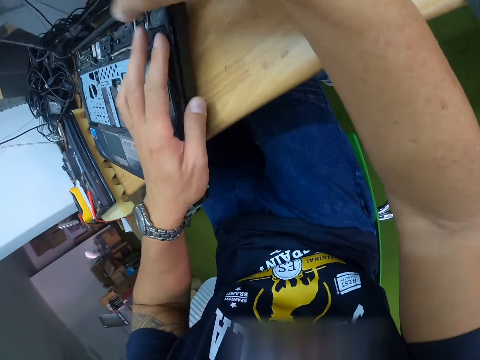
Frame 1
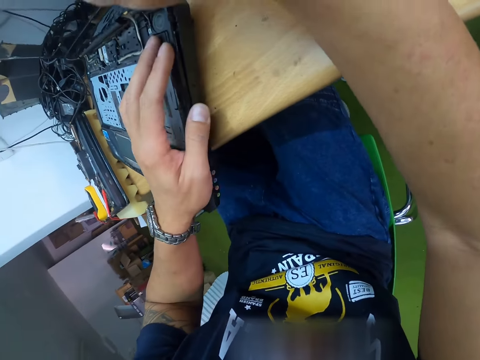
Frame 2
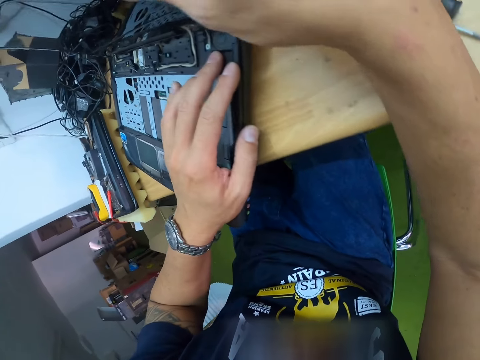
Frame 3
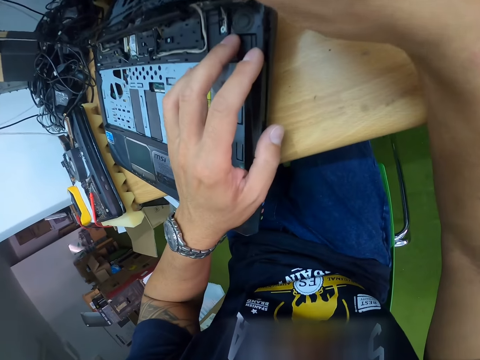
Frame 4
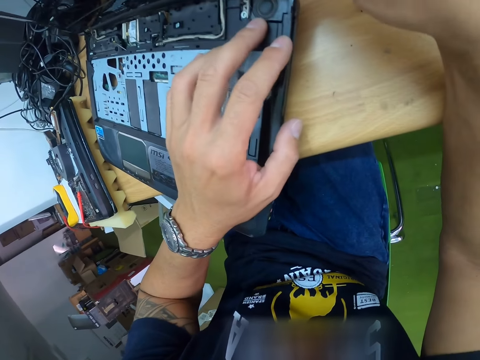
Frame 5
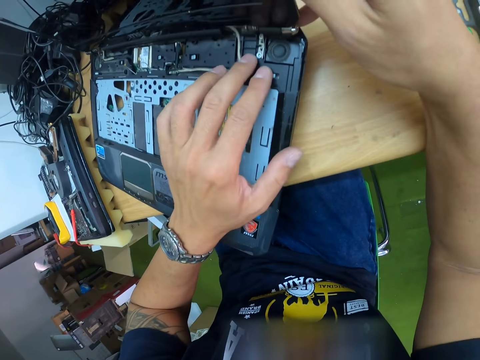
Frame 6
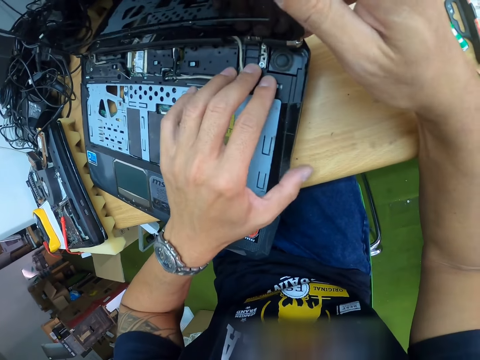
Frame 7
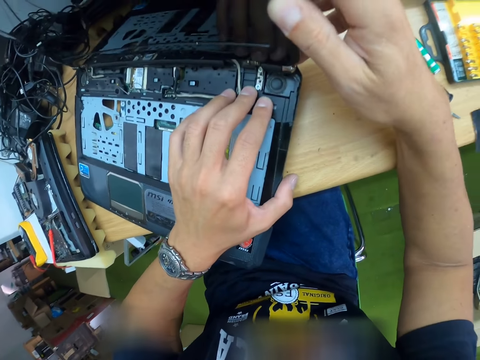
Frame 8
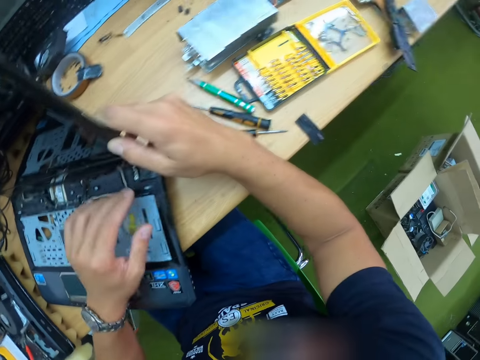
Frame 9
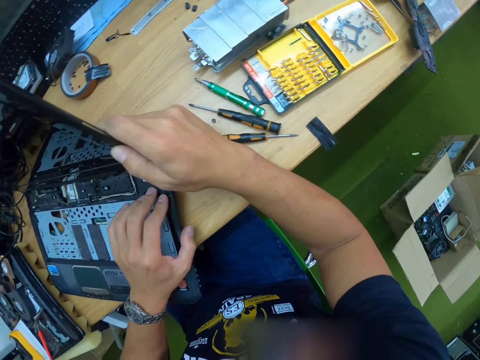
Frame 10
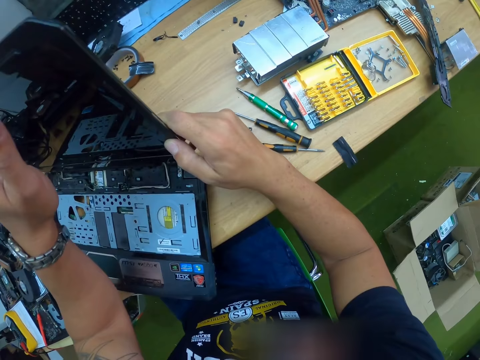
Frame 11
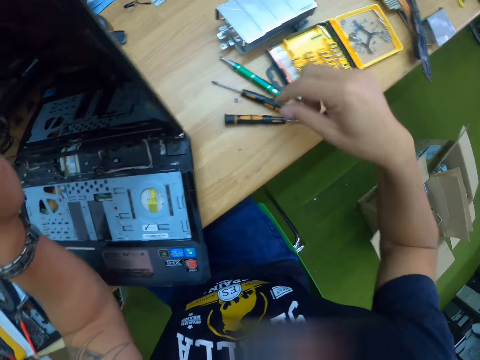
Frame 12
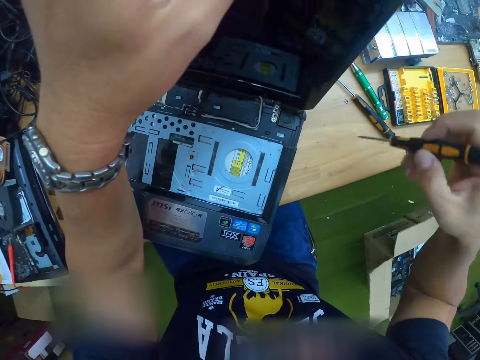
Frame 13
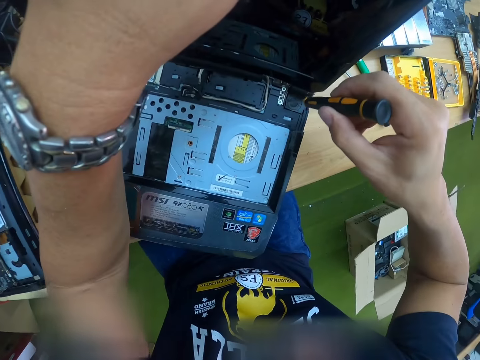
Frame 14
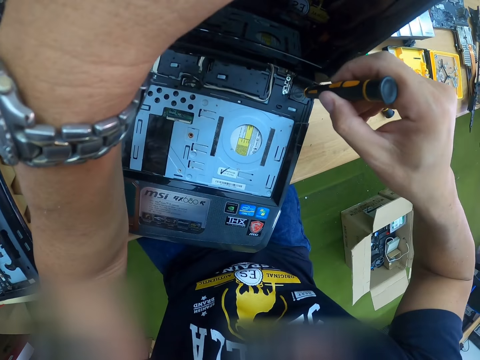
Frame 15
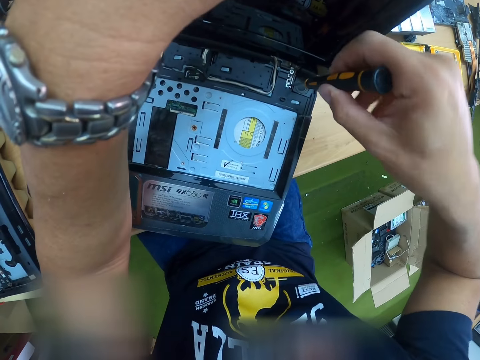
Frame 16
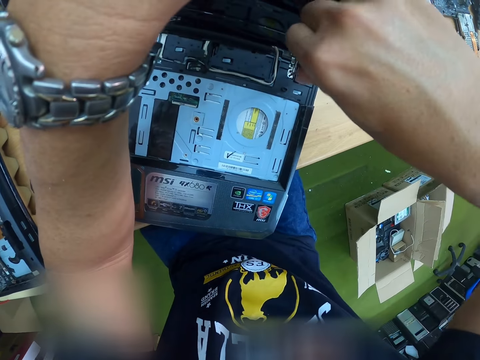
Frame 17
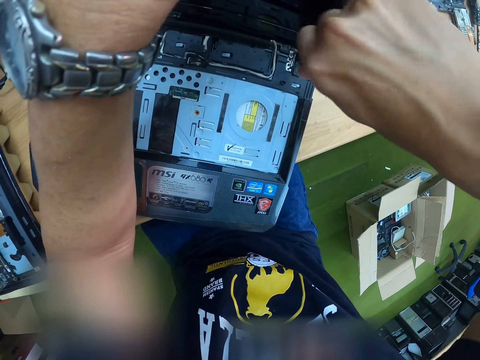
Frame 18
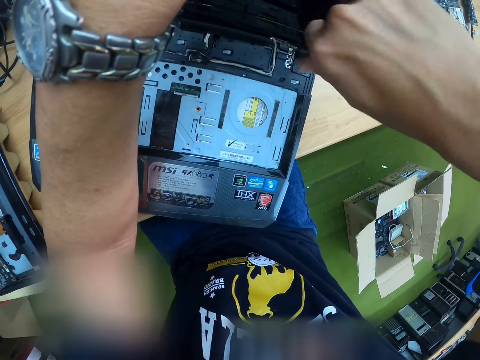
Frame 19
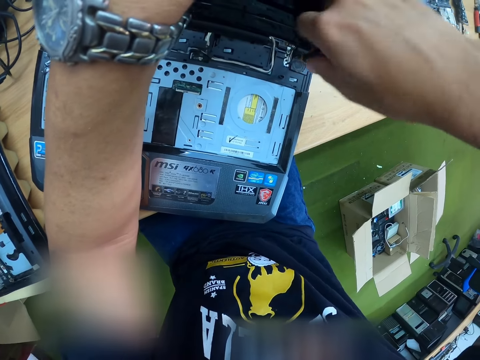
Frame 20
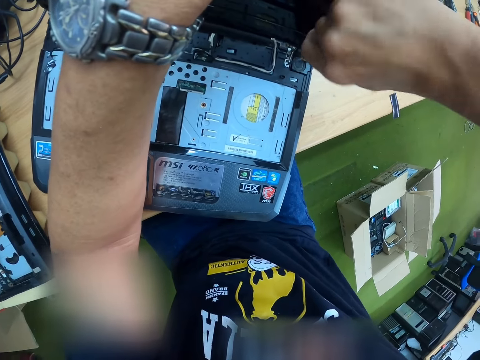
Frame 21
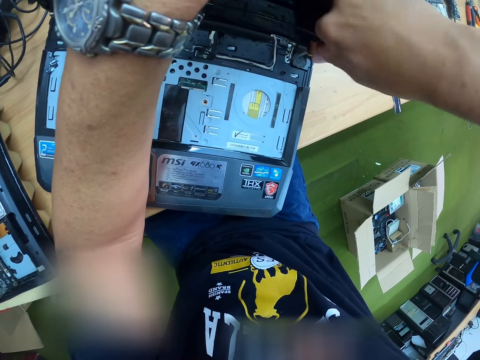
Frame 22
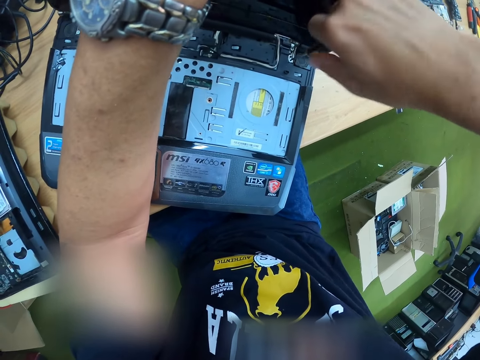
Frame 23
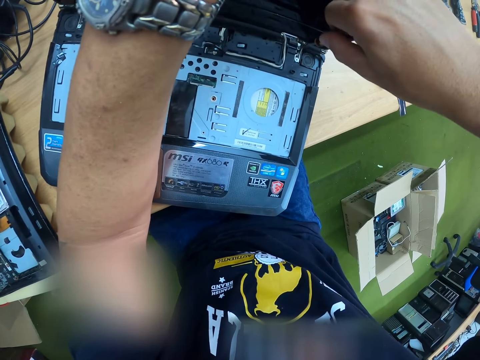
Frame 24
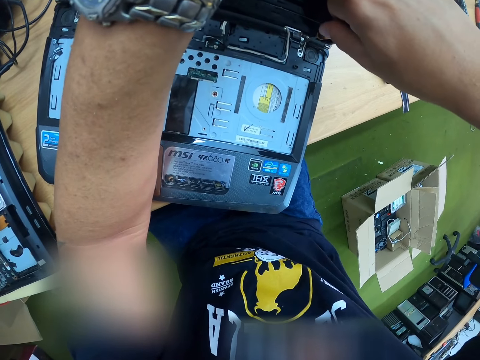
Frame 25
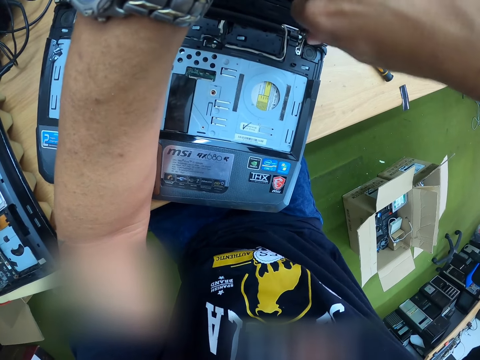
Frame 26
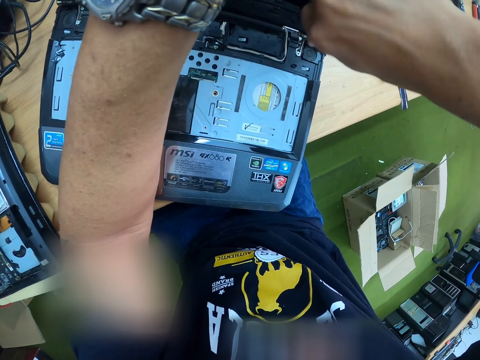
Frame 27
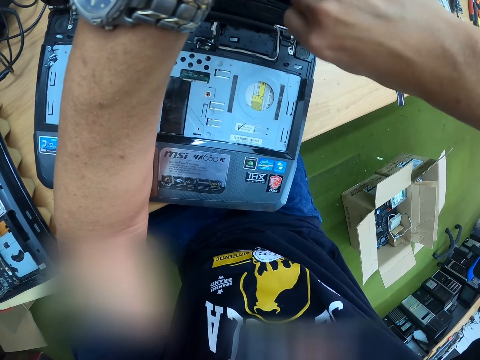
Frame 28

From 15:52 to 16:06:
The camera wearer holds the laptop with his left hand. He picks up the ratcheting screwdriver from the table with his right hand. He loosens a screw on the laptop with the screwdriver in his right hand.

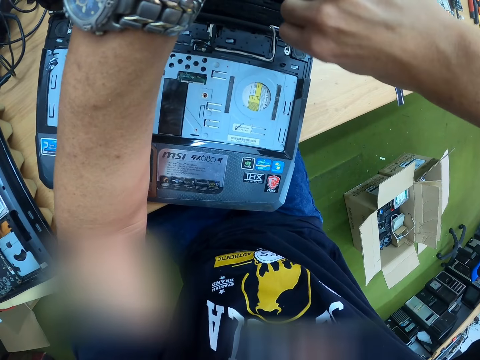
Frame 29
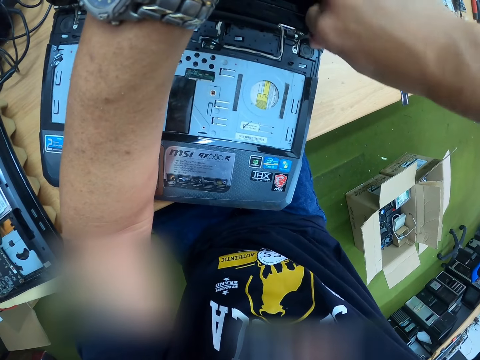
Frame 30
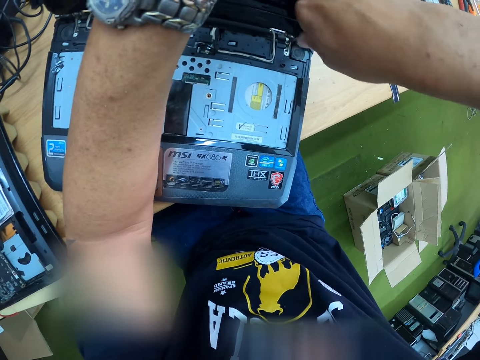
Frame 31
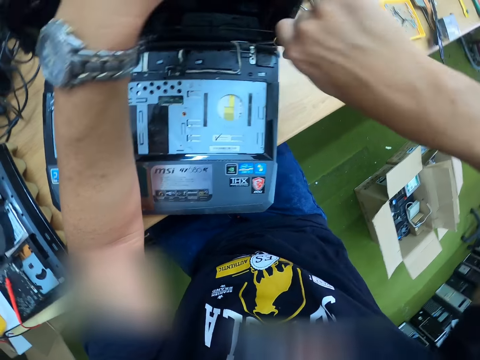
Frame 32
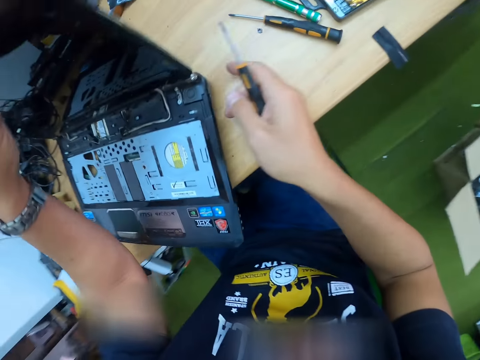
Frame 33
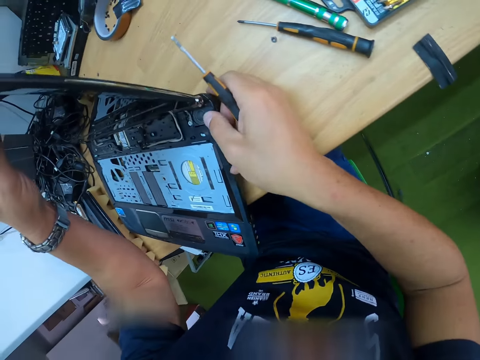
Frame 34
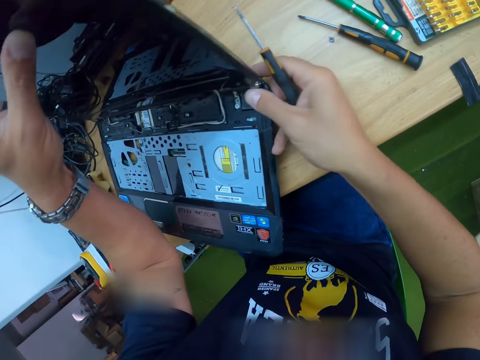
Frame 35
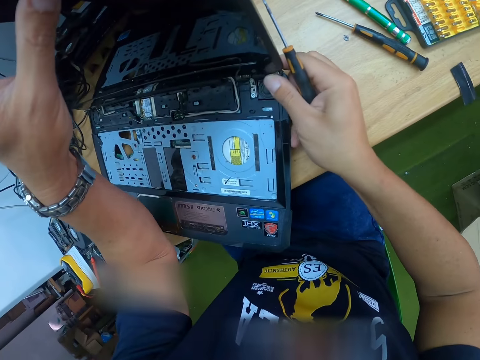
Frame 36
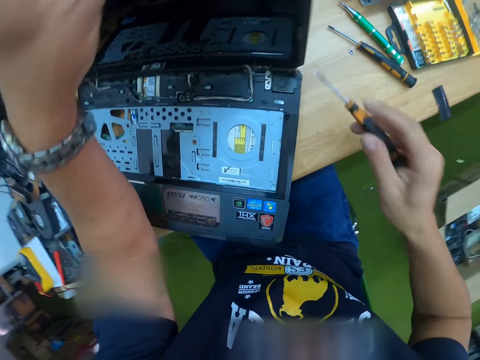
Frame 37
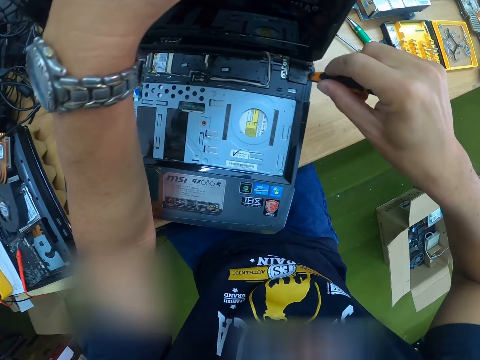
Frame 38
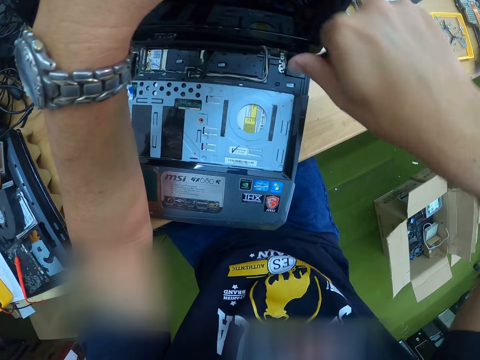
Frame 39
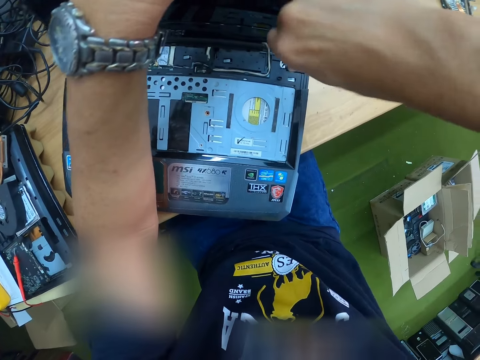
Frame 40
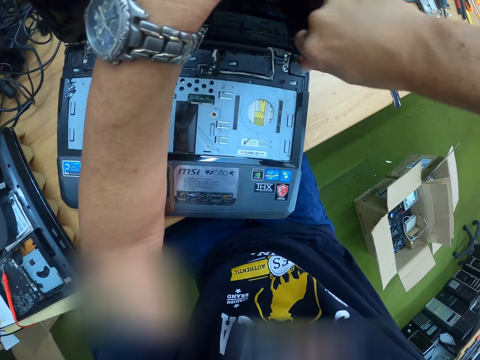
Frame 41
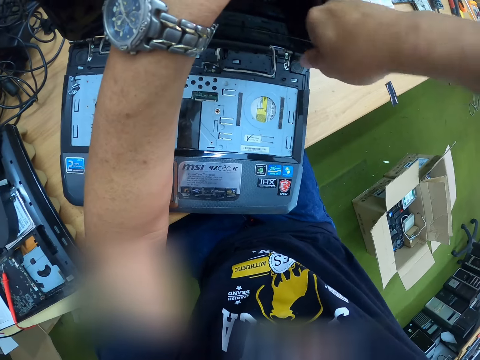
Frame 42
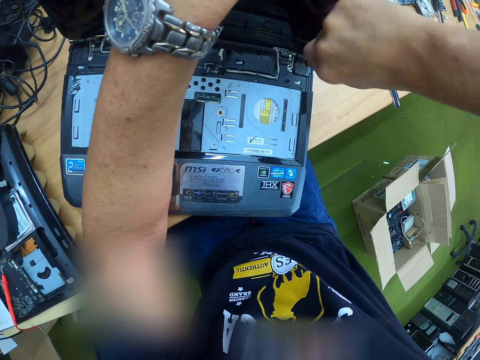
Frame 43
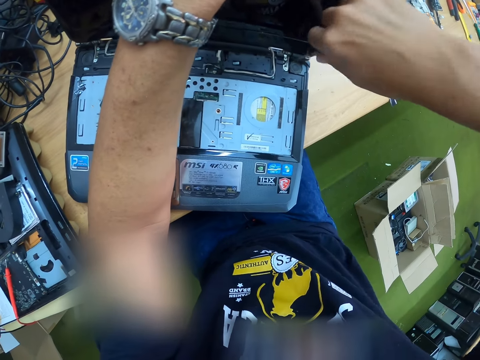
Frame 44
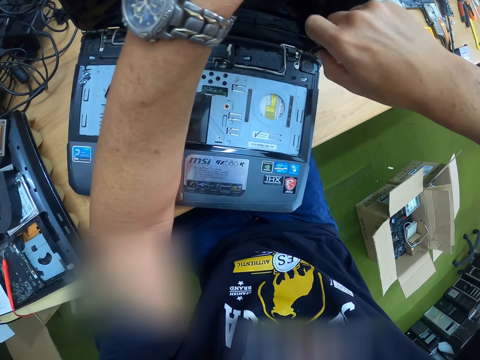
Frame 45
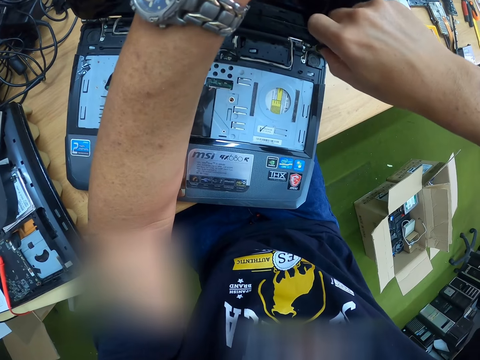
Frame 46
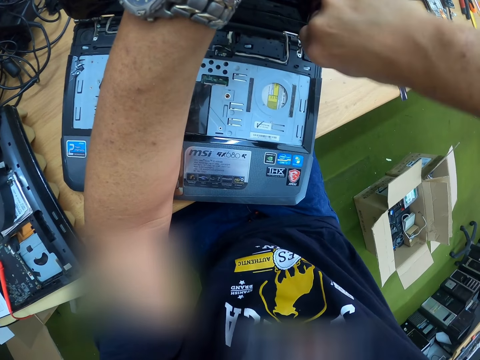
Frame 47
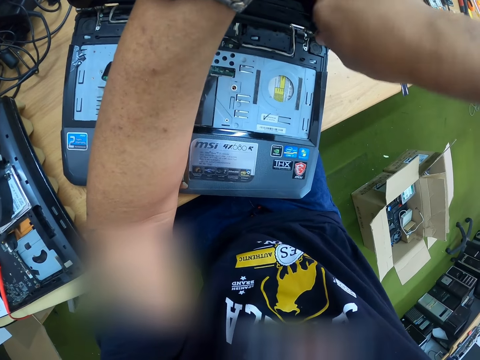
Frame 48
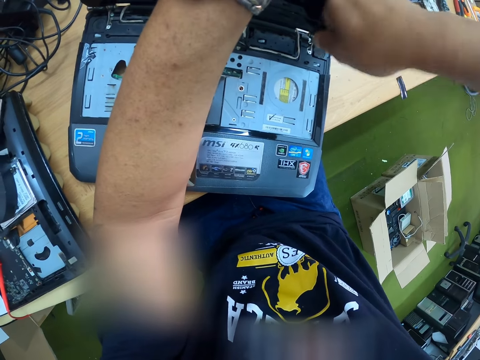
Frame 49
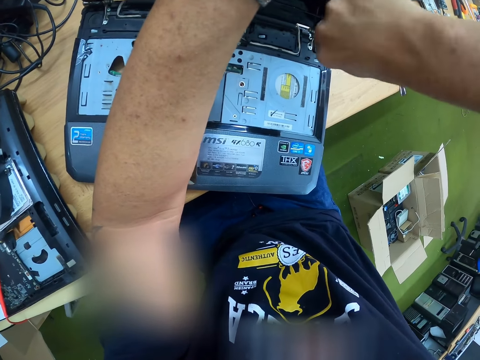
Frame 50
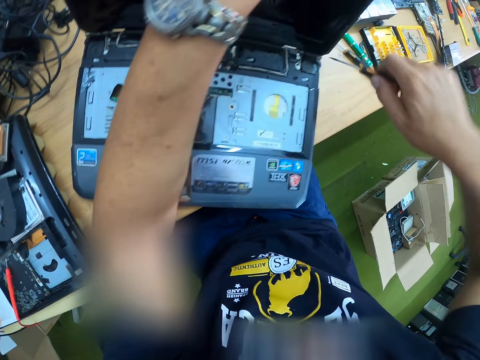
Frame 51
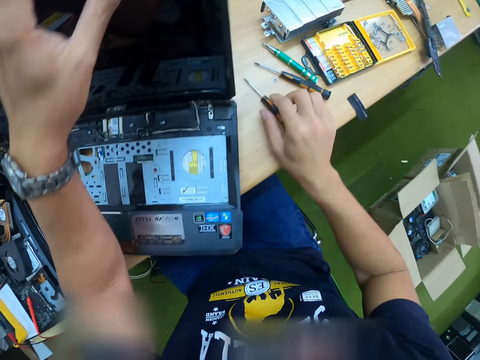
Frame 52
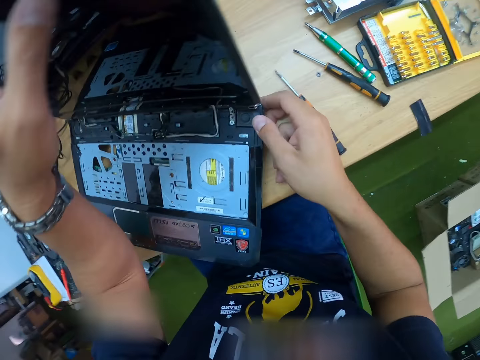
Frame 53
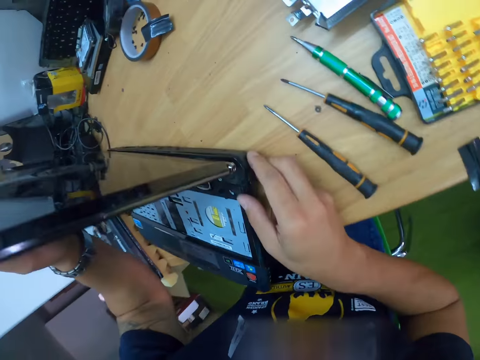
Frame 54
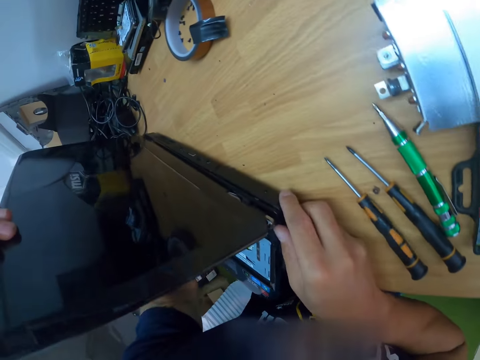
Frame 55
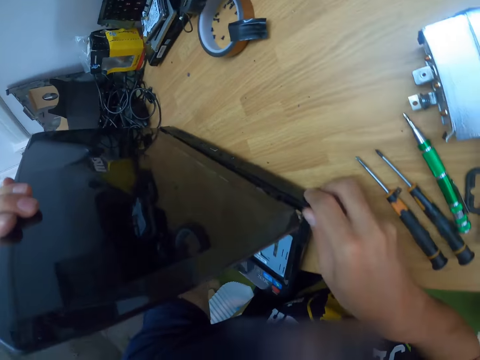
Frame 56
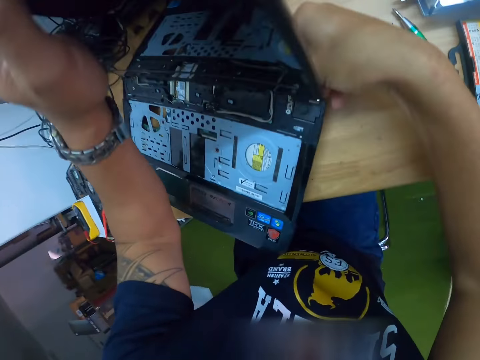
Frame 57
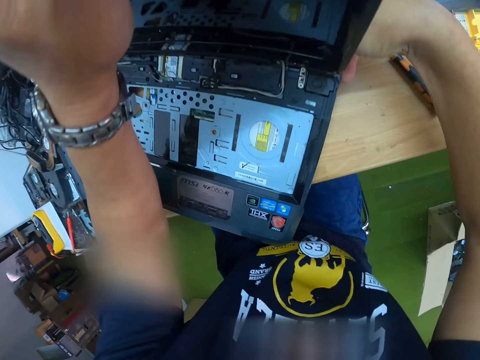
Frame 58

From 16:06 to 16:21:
The camera wearer looks at the unconditional laptop. He touches the power button of the laptop with his right hand. He loosens the screw on the laptop with the screwdriver in his right hand. He drops the ratcheting screwdriver on the table with his right hand. He looks at the unconditional laptop. He touches the laptop with both hands.
